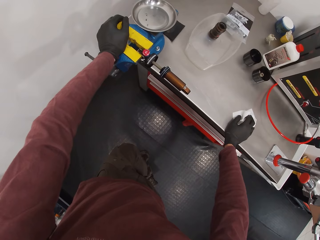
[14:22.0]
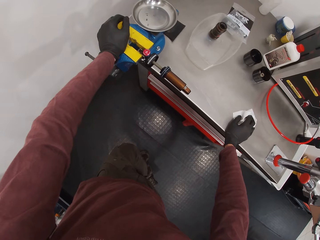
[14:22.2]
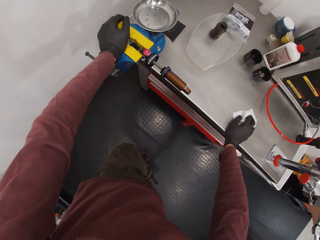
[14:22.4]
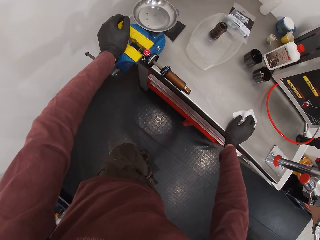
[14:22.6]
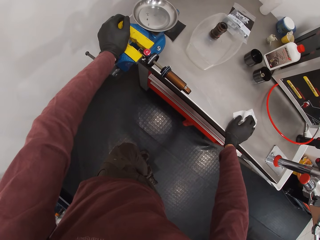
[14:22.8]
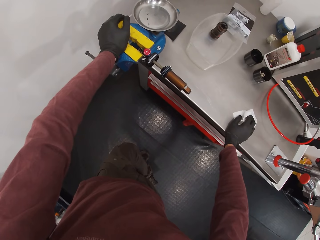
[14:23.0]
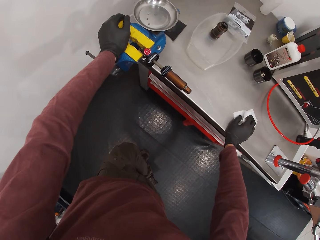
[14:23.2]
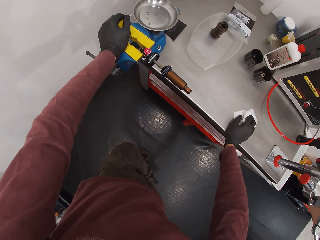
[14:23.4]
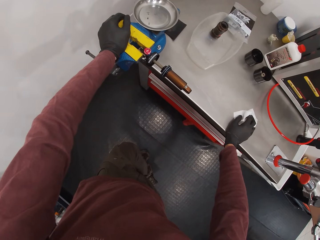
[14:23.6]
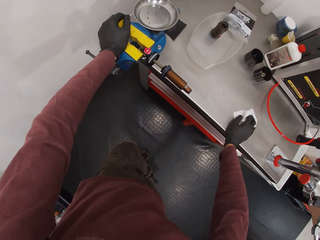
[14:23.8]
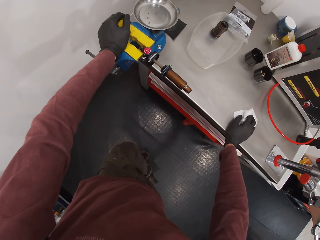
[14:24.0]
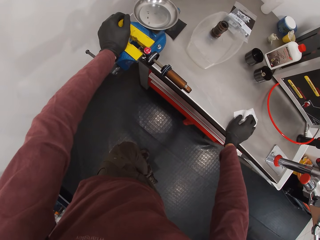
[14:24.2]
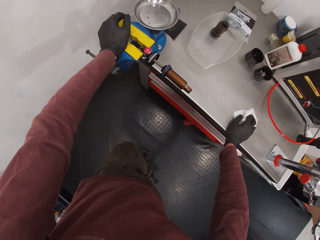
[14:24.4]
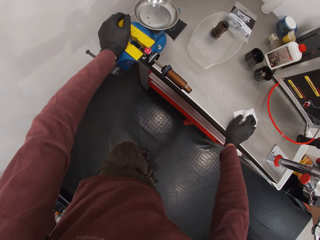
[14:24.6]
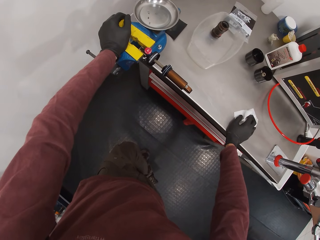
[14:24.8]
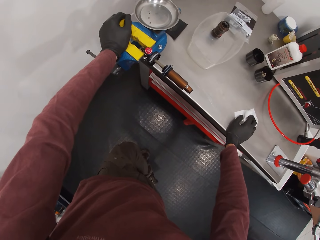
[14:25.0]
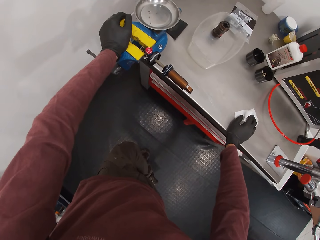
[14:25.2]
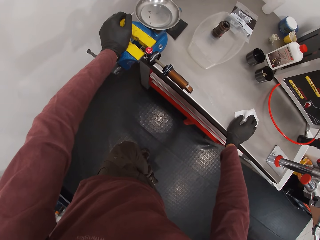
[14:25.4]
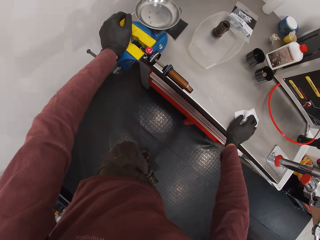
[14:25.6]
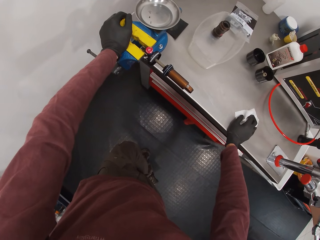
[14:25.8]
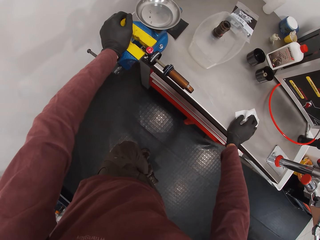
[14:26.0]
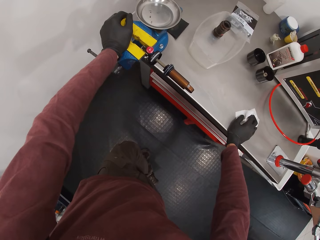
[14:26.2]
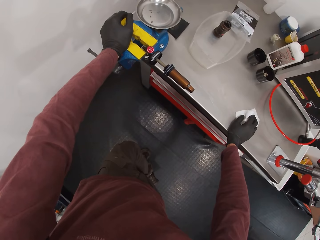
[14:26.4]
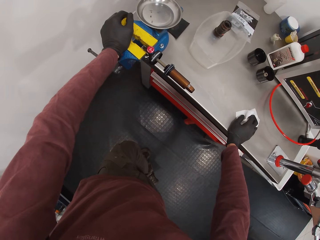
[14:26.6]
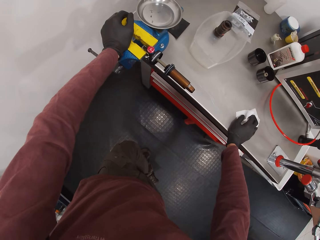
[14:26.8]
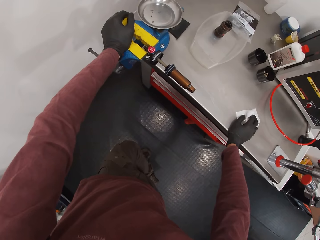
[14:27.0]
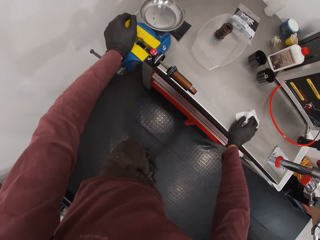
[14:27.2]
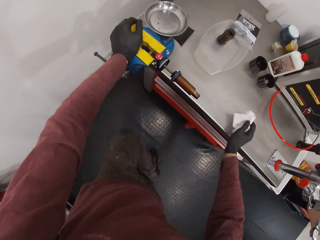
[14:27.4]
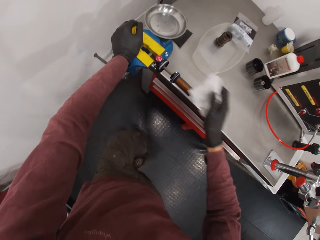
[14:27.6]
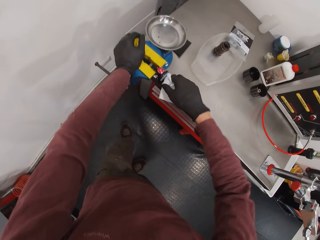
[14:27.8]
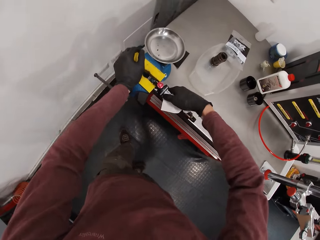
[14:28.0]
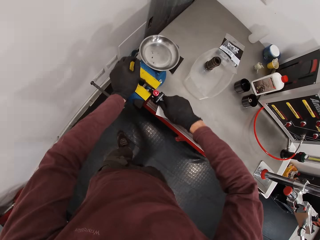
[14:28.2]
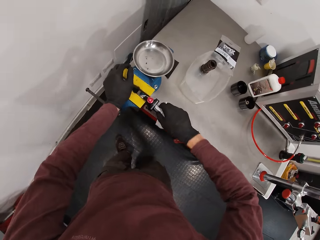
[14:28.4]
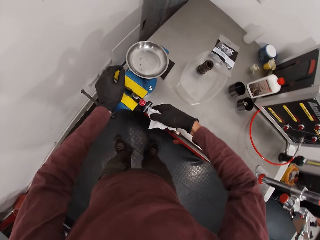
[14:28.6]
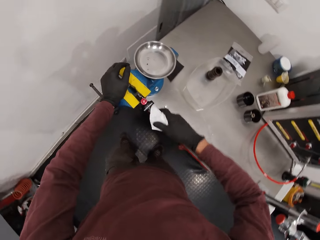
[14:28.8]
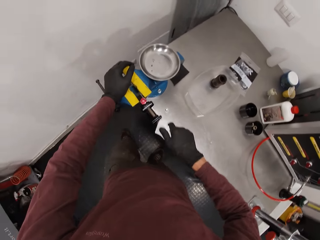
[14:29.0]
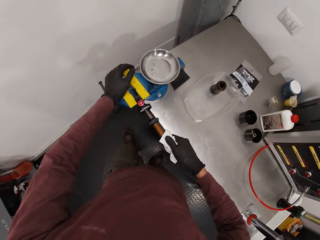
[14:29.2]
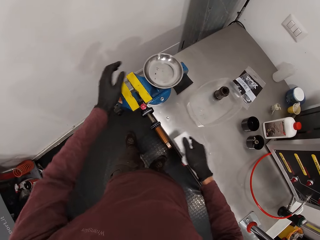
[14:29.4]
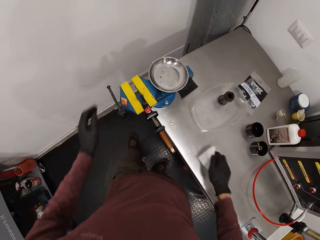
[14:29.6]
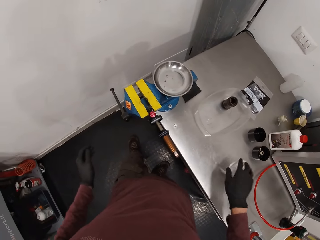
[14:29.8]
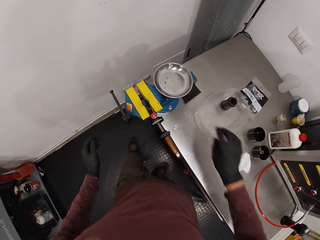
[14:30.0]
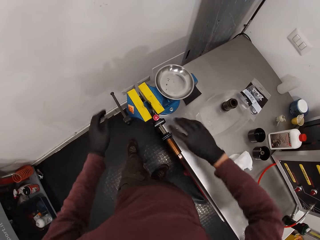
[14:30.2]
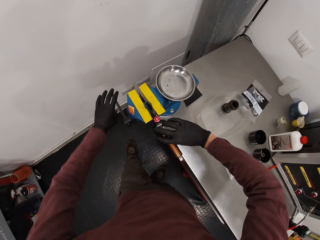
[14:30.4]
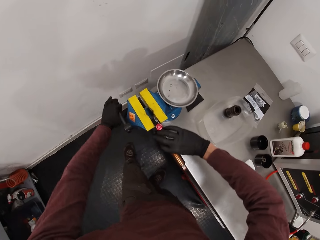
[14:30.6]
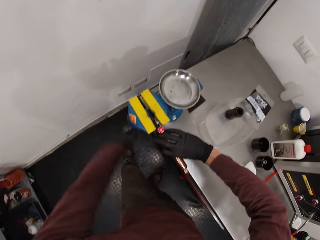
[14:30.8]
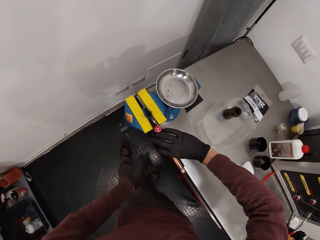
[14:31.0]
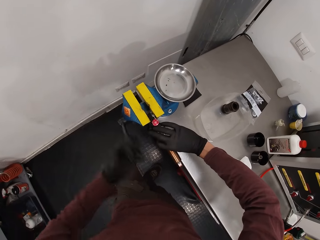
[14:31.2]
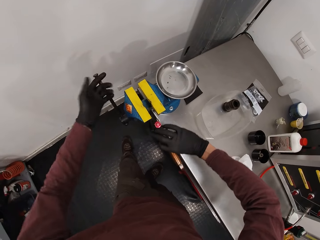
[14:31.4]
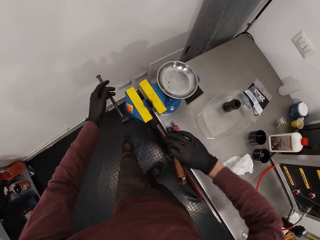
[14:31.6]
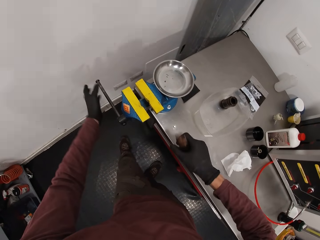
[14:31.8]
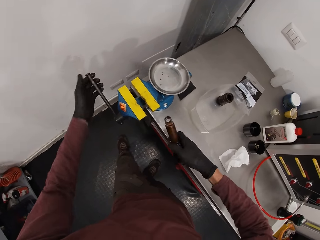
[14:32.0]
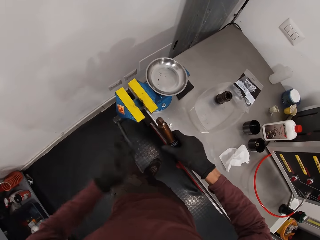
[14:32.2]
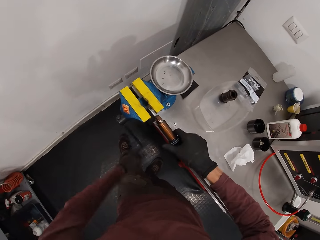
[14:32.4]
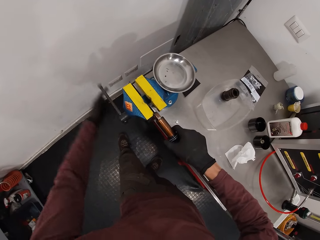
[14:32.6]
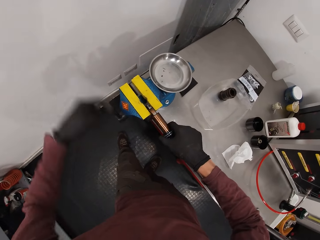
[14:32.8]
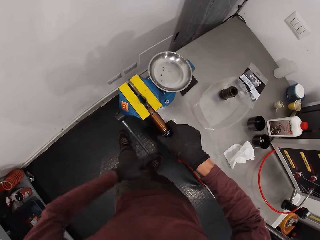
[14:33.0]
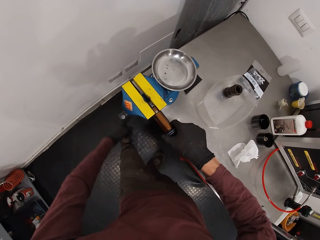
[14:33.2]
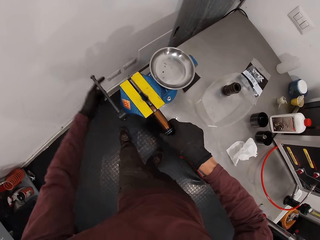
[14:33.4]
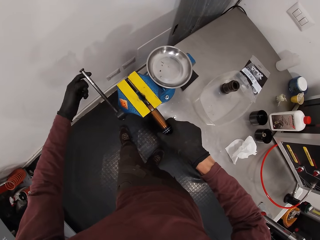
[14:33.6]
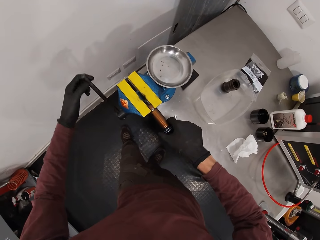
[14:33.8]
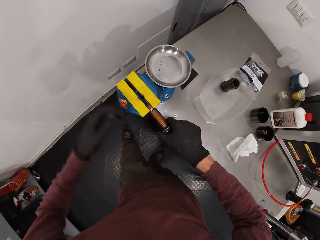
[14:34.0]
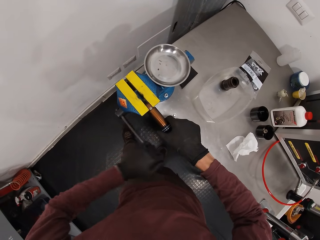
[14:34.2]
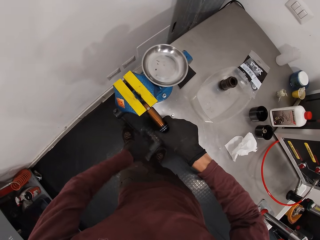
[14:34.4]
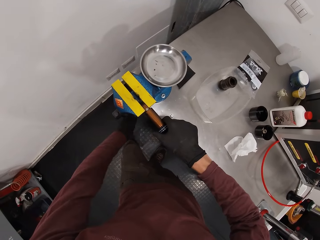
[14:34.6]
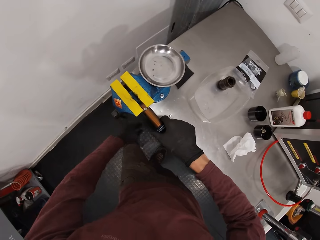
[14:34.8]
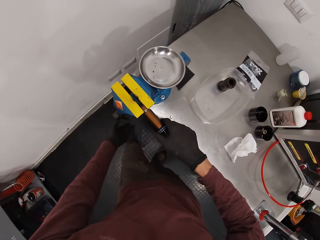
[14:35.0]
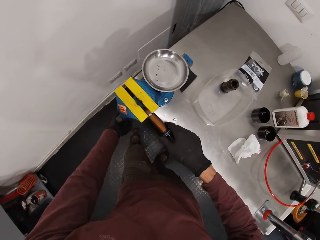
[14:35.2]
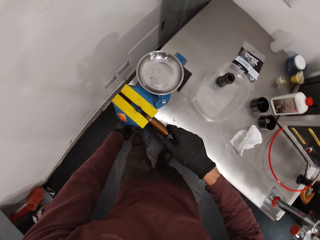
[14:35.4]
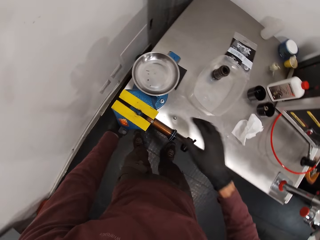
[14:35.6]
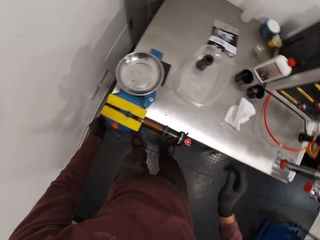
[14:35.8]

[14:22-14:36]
The camera wearer wipes the fox suspension float with the toilet paper in his right hand. He drops the toilet paper on the workbench with his right hand. He removes the fox suspension float from the bench vice with his right hand. He turns a handle of the bench vice with his left hand. He operates the weighing scale. He turns the fox suspension float with his right hand. He inserts the fox suspension float in the bench vice with his right hand. He turns the handle of the bench vice with his left hand.

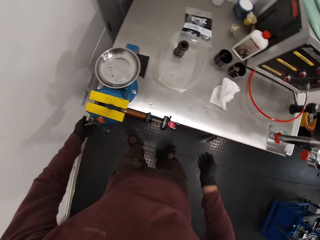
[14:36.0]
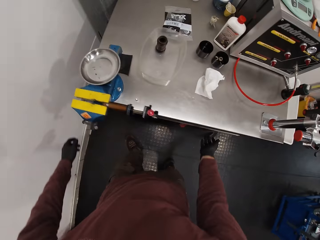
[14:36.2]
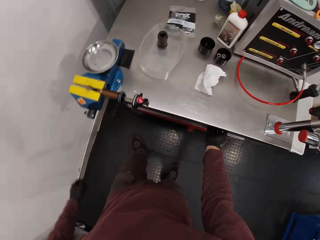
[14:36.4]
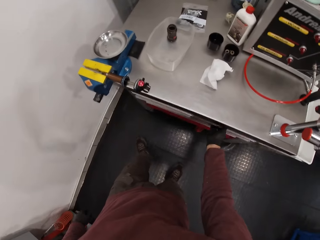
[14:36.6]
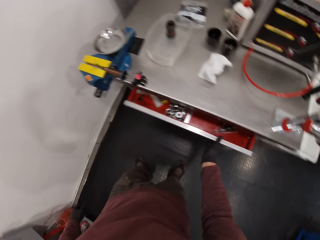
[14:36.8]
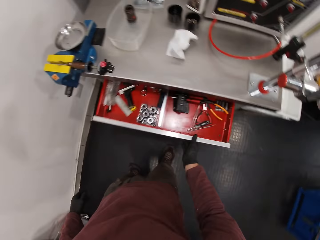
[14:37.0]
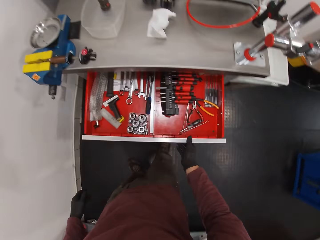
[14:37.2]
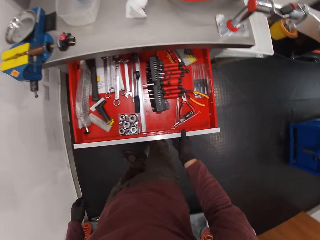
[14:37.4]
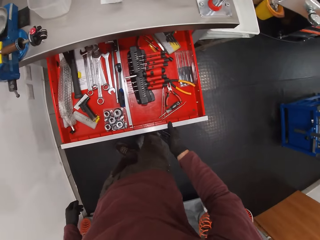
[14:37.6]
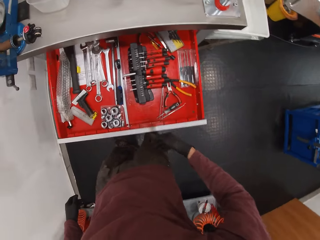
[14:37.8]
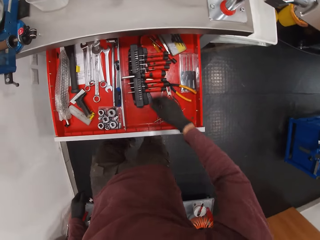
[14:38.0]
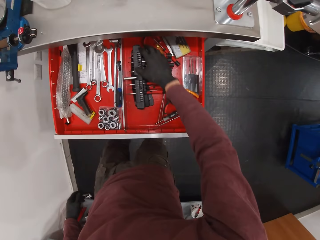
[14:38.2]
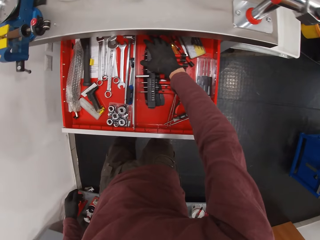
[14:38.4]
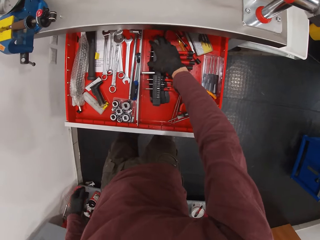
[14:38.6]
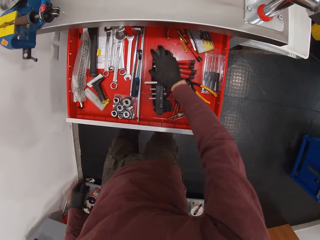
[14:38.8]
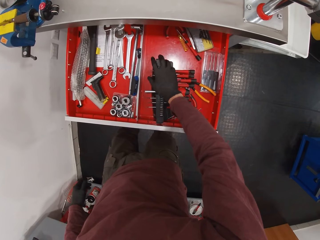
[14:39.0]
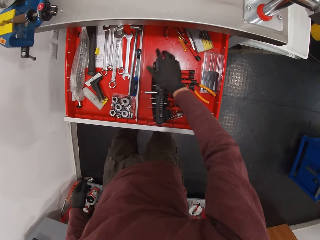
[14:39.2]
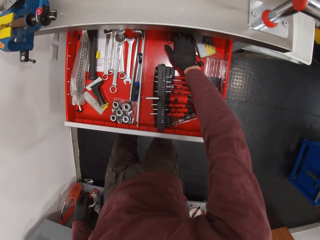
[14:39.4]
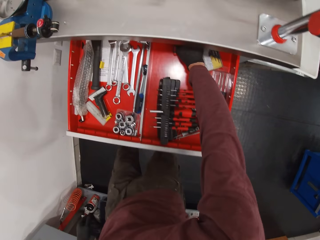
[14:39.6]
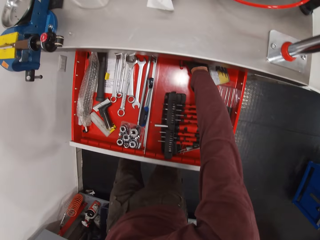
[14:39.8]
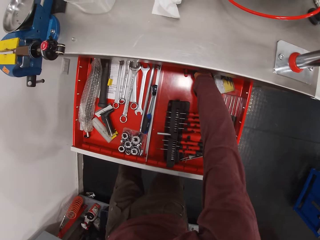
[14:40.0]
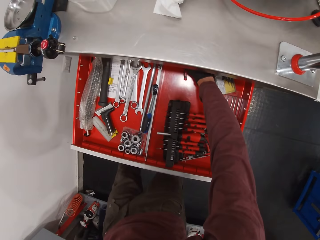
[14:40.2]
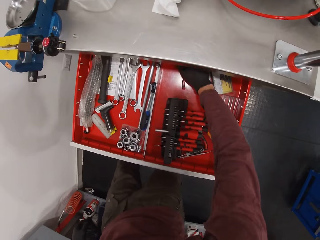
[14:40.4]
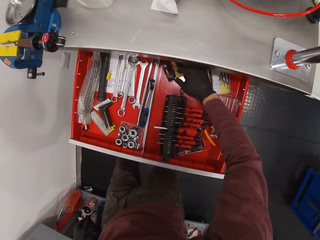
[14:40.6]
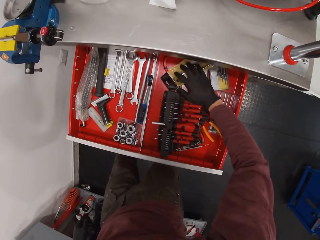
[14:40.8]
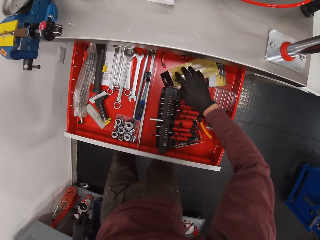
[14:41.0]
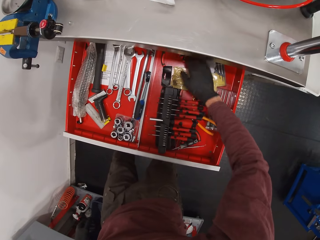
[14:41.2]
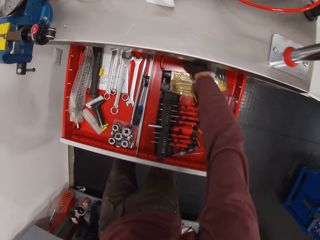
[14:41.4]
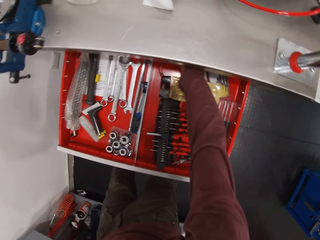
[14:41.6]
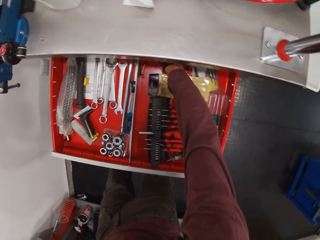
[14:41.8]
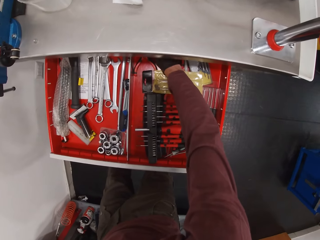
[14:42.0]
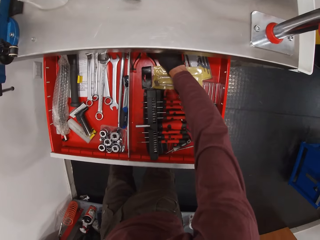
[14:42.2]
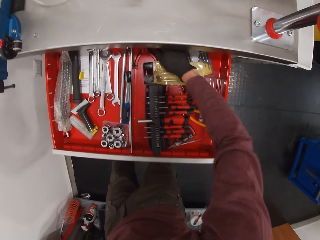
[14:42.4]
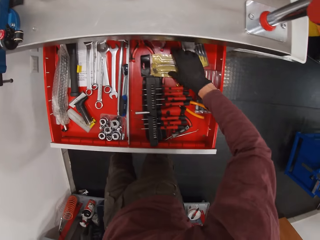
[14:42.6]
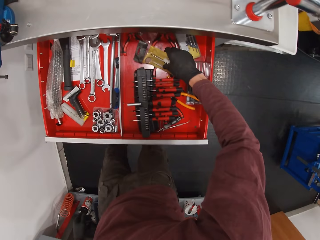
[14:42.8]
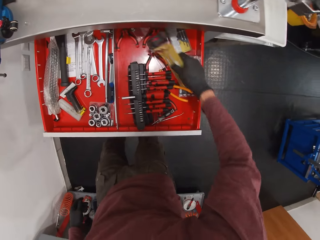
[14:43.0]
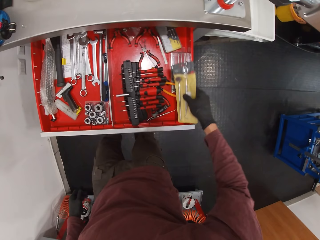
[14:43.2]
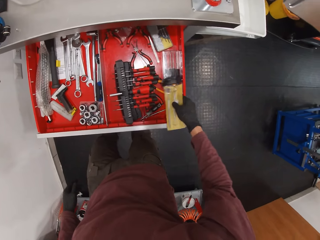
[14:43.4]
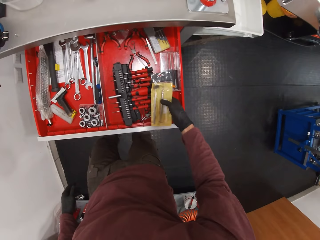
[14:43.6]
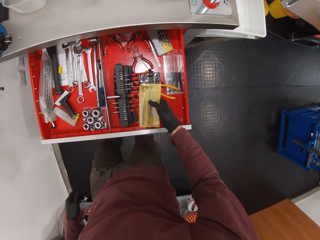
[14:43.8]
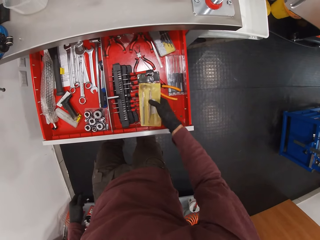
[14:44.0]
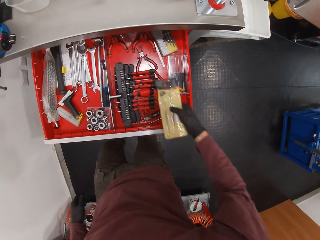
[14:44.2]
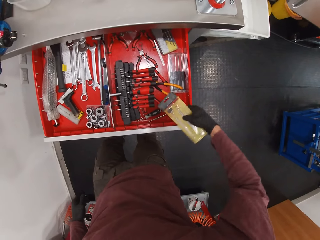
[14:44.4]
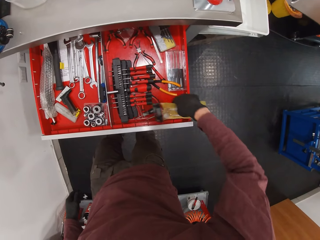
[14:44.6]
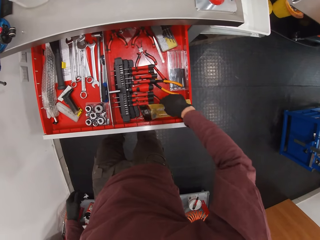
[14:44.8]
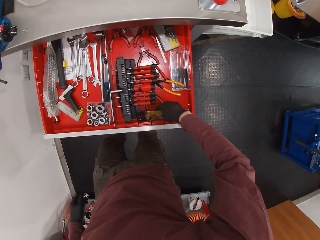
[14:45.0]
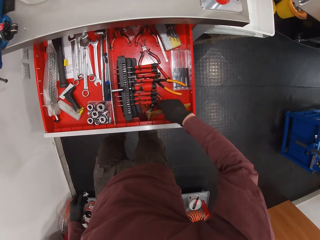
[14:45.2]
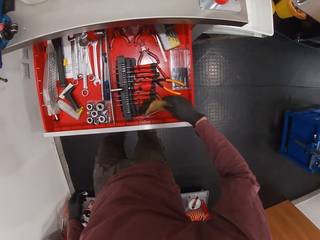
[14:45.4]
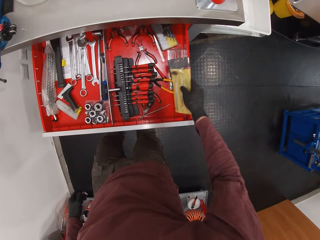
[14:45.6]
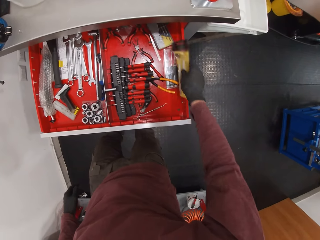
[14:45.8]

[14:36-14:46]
The camera wearer opens the tool chest with his right hand. He pulls the screwdriver set to the side with his right hand. He searches the tool chest with his right hand. He picks a pack of drill bits in the tool chest with his right hand.
